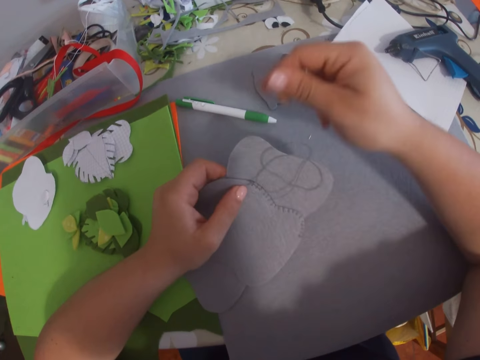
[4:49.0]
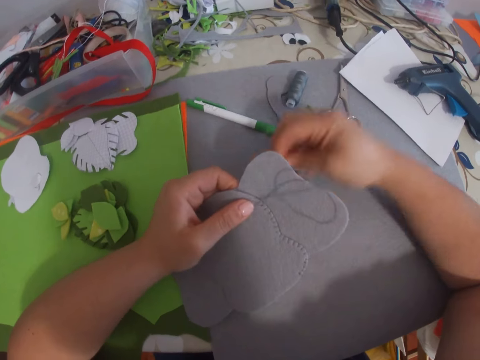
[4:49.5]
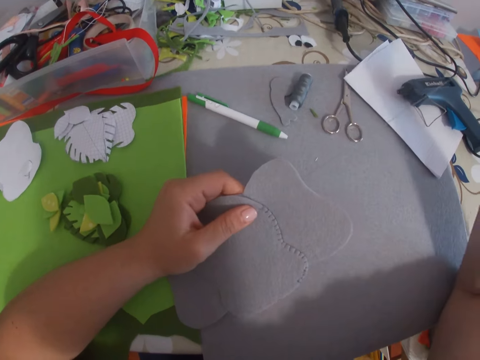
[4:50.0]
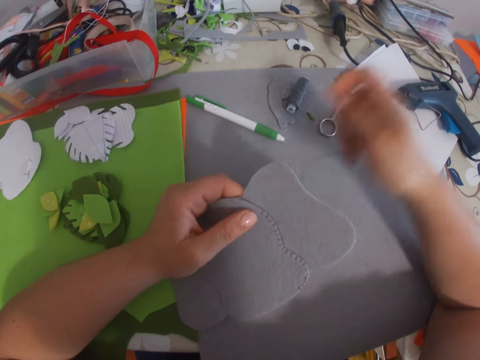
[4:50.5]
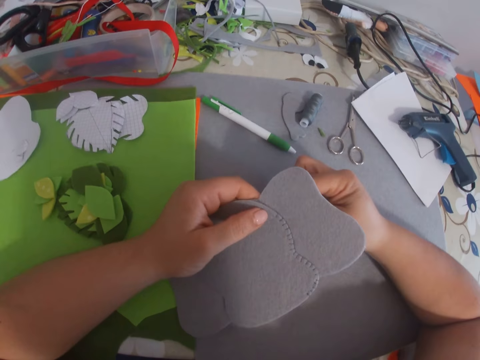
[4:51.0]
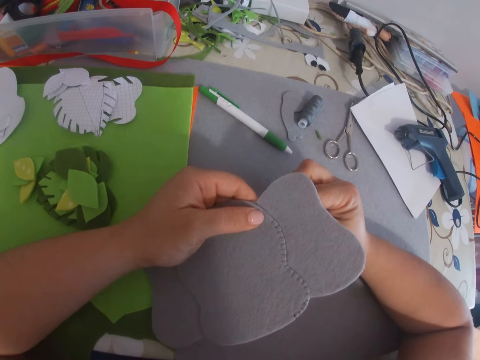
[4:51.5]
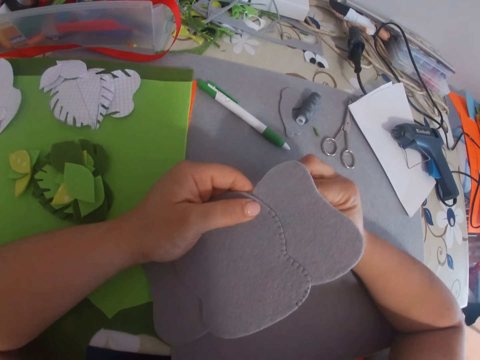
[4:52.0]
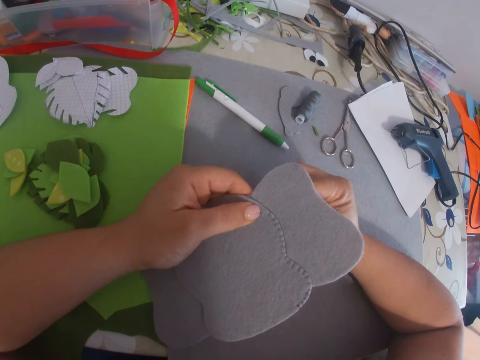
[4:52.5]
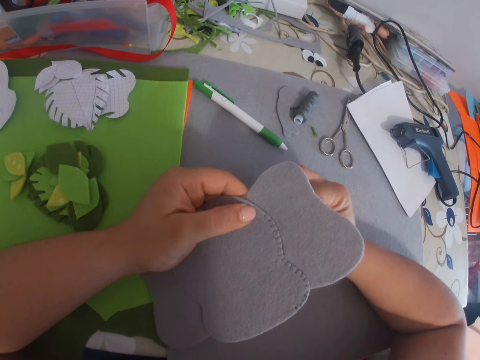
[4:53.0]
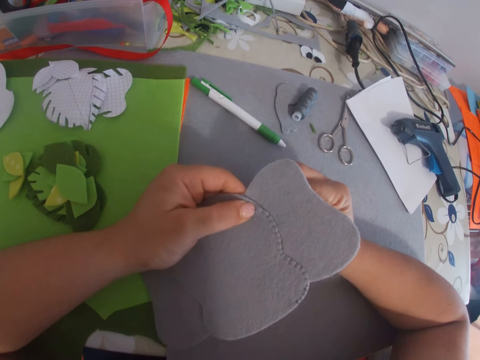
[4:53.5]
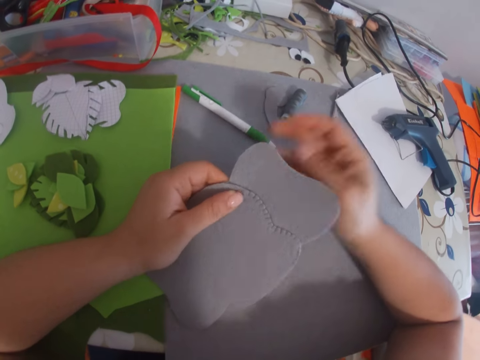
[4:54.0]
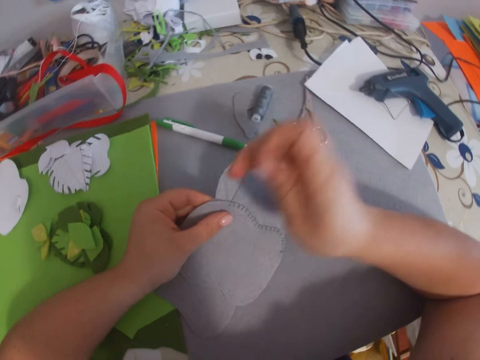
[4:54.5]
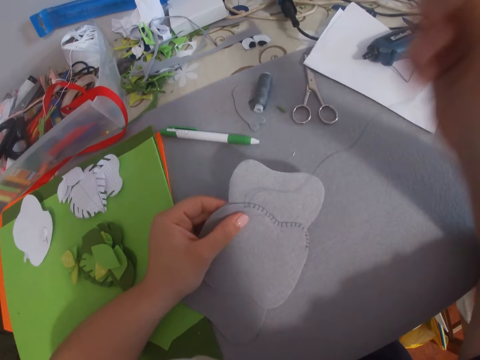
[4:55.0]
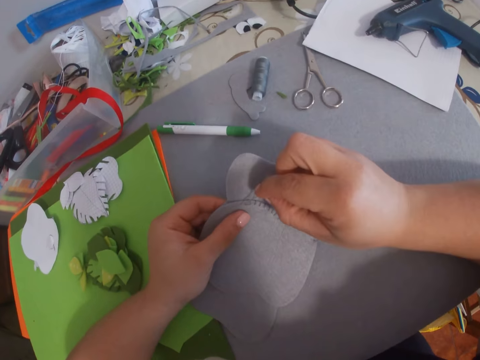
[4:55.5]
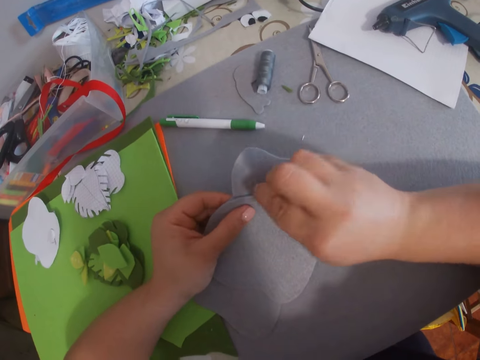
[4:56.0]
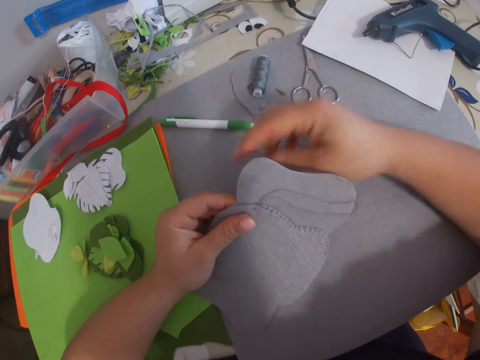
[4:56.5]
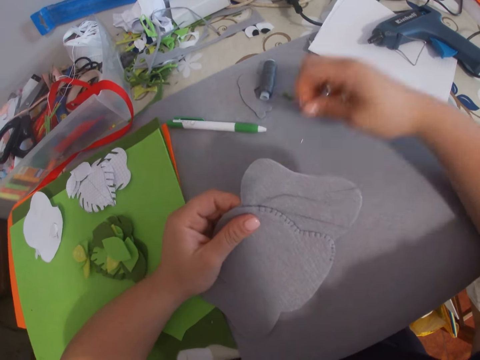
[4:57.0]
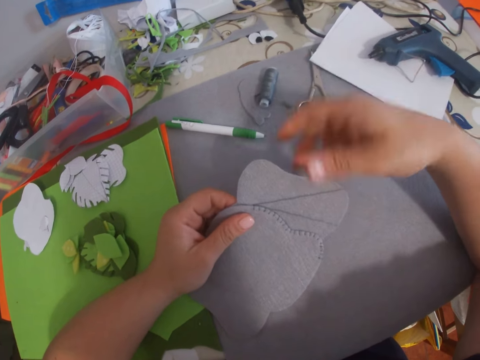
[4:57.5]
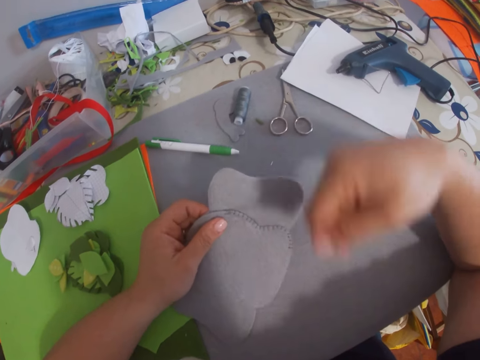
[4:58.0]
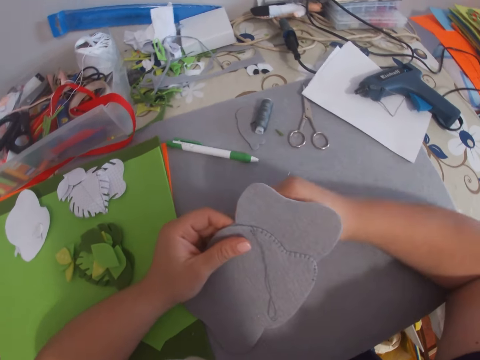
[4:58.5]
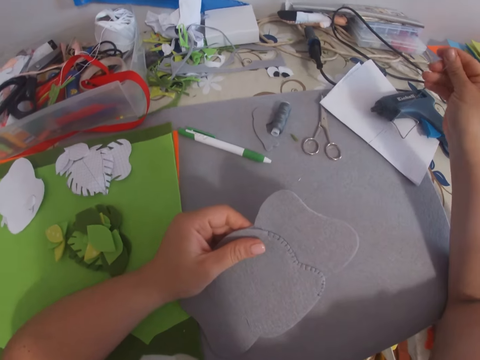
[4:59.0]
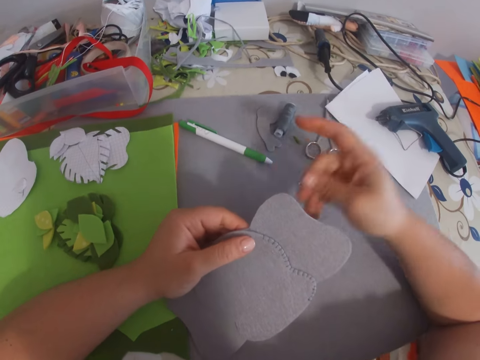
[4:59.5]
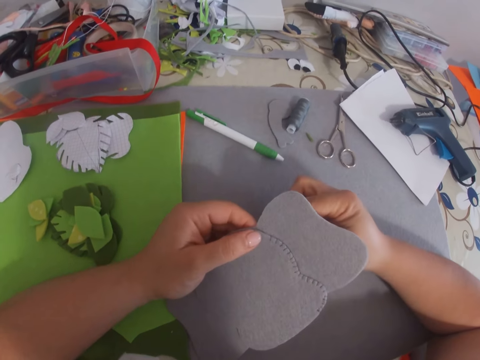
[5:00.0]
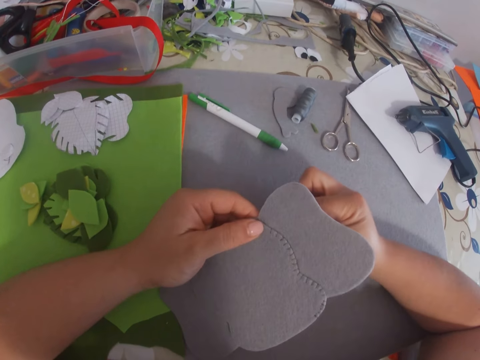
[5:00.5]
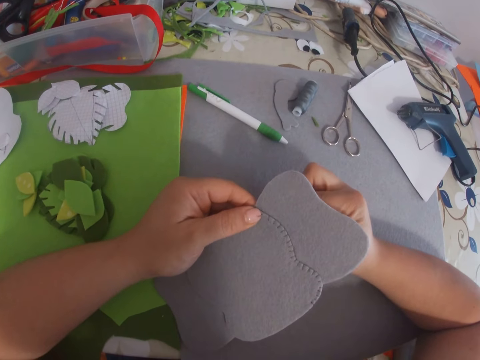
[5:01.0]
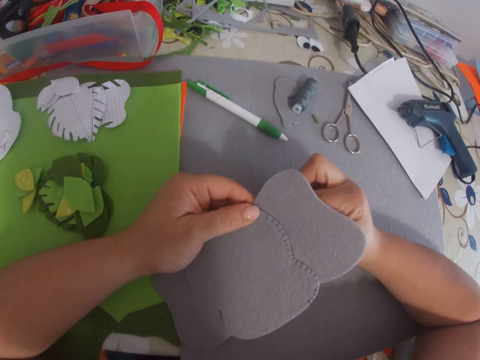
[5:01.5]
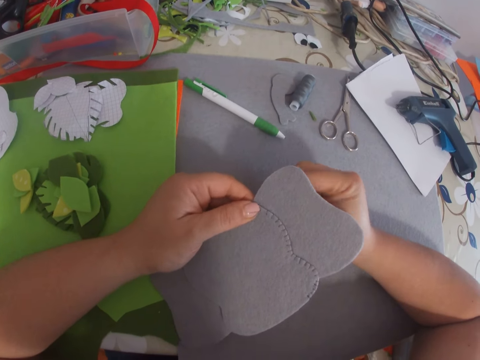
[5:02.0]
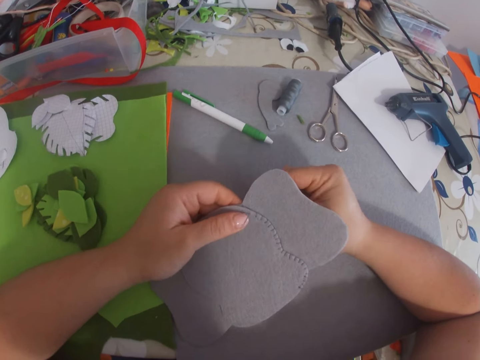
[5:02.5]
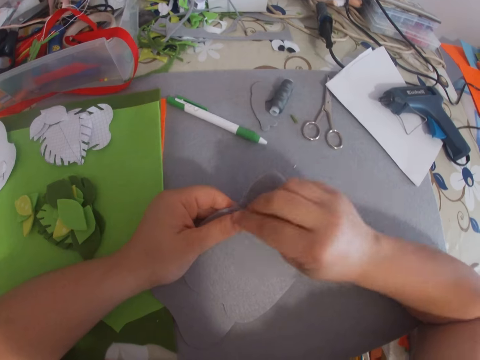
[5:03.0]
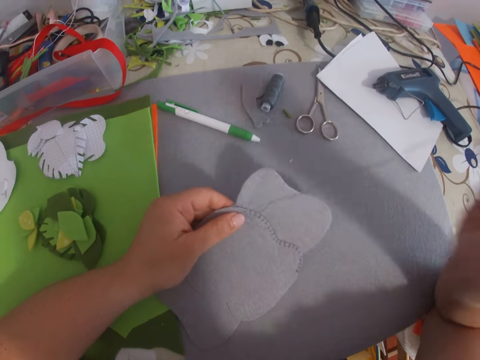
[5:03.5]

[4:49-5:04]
The camera wearer touches the piece of cloth. They straighten the thread. They stitch the piece of cloth.

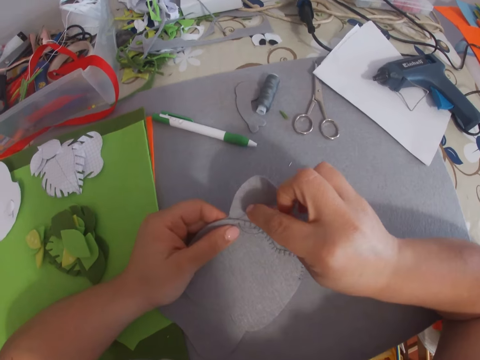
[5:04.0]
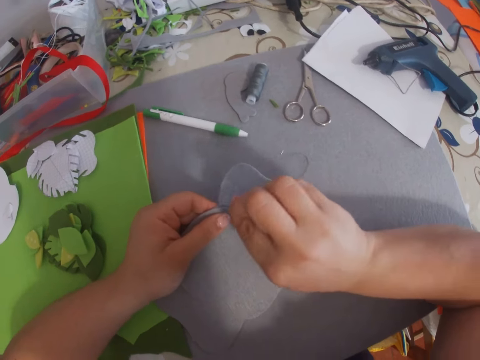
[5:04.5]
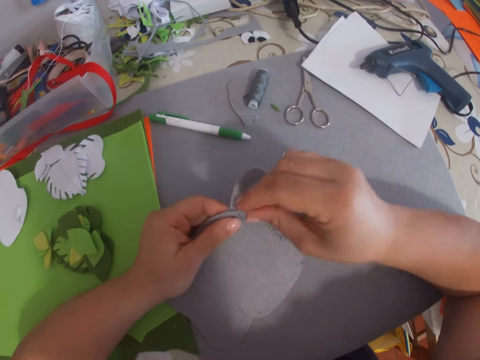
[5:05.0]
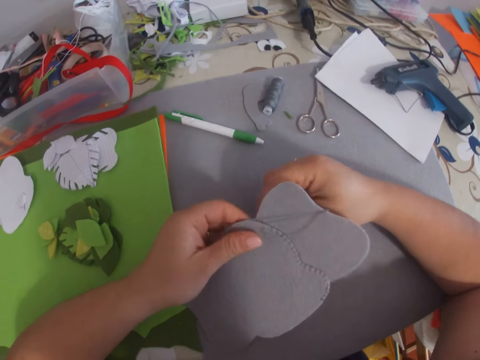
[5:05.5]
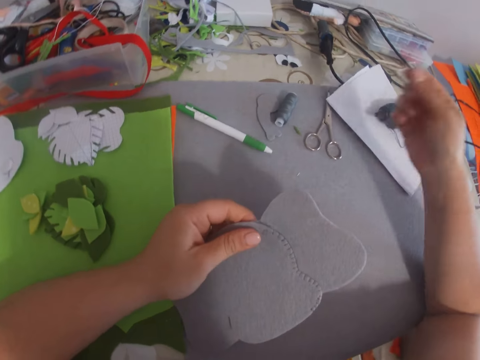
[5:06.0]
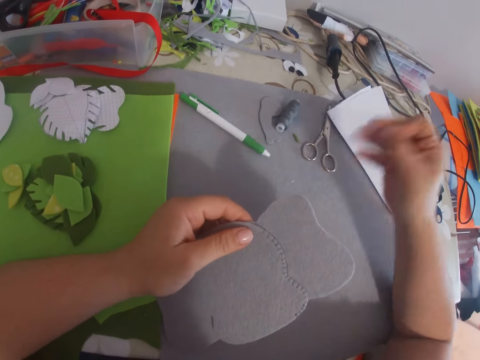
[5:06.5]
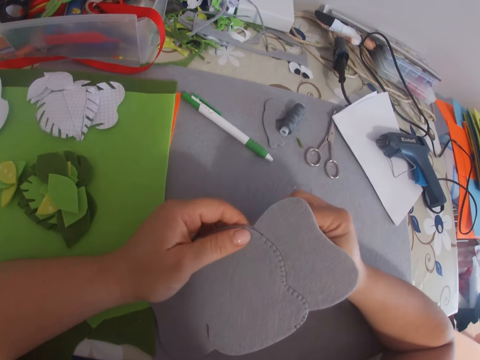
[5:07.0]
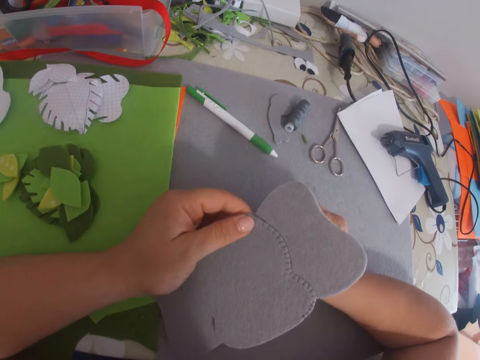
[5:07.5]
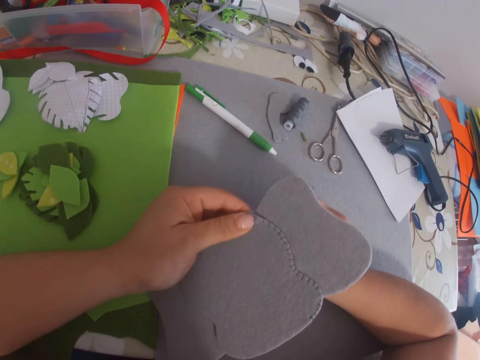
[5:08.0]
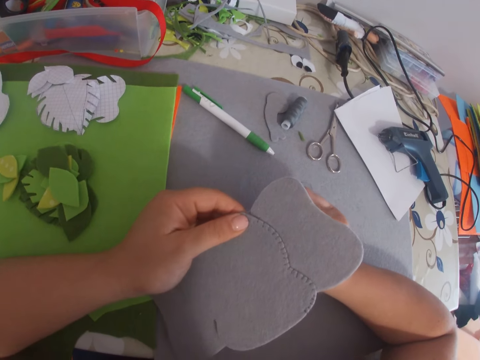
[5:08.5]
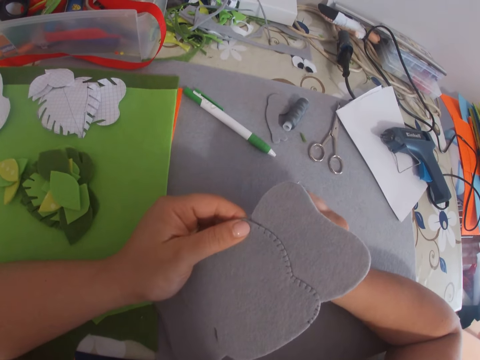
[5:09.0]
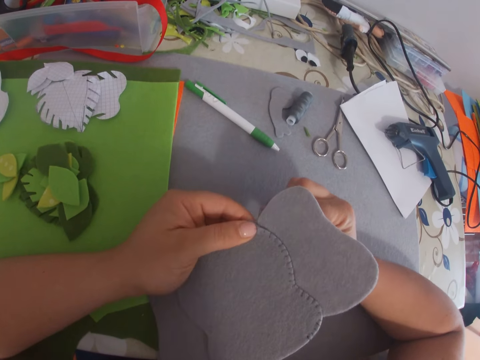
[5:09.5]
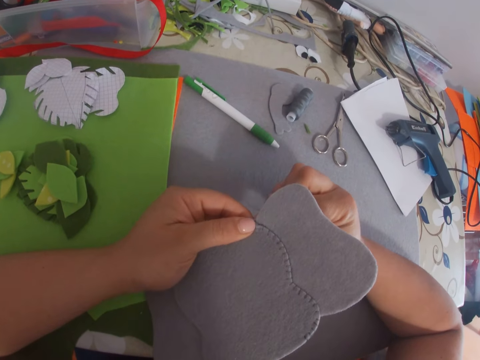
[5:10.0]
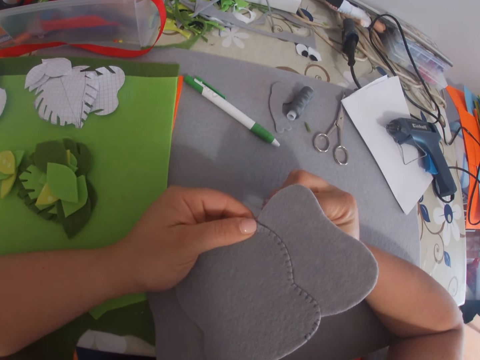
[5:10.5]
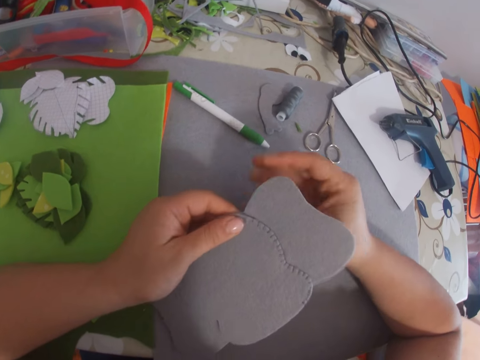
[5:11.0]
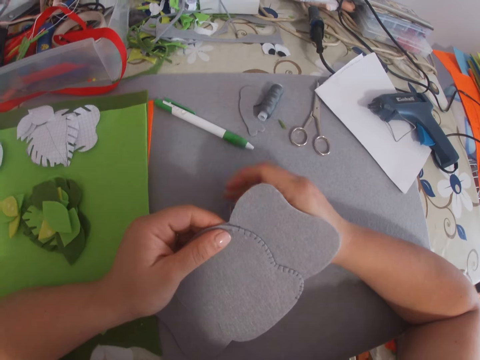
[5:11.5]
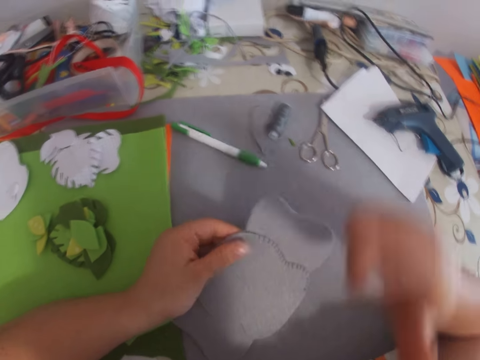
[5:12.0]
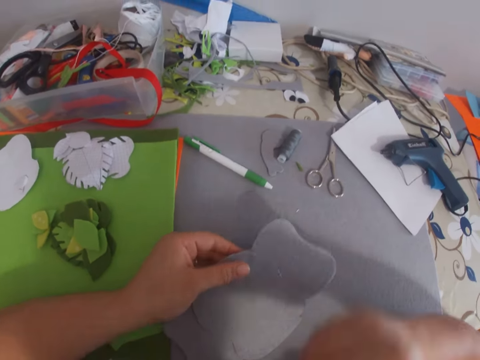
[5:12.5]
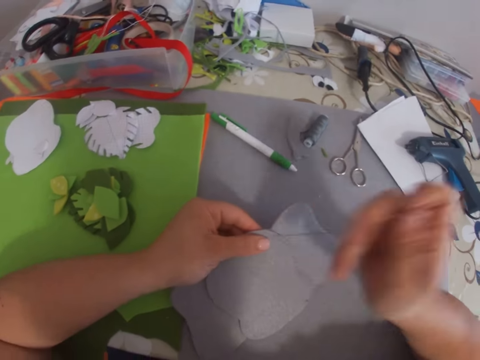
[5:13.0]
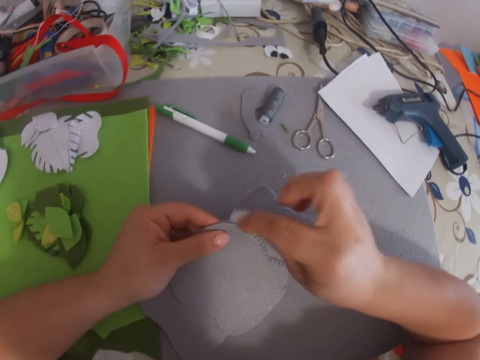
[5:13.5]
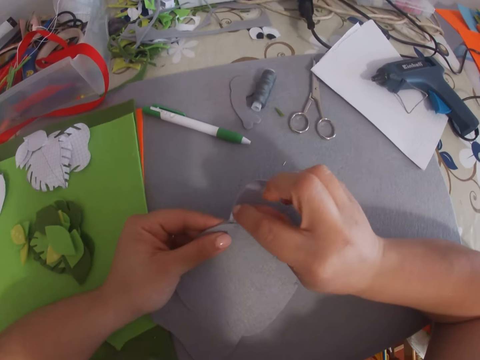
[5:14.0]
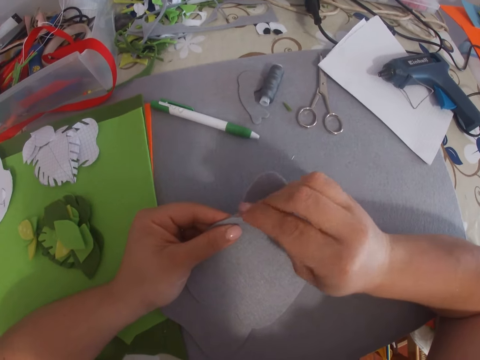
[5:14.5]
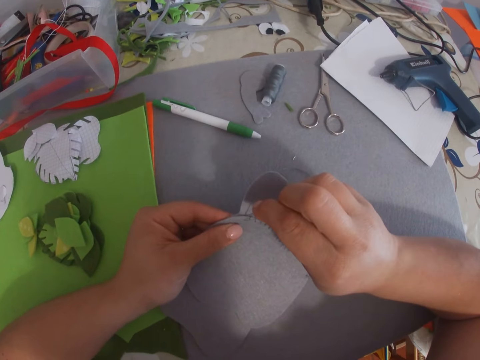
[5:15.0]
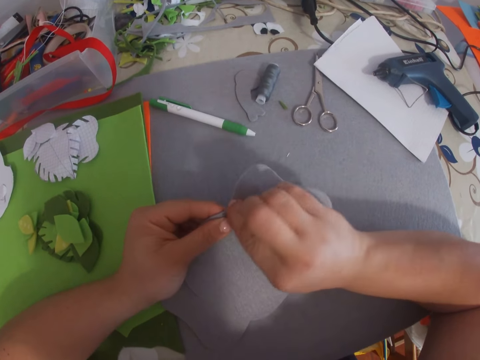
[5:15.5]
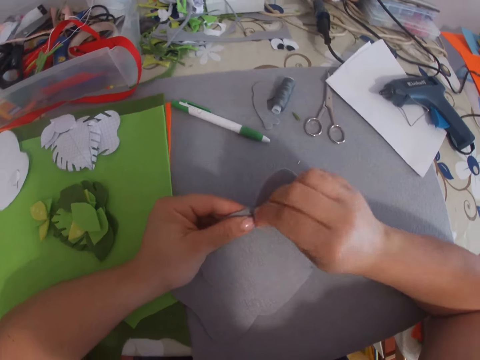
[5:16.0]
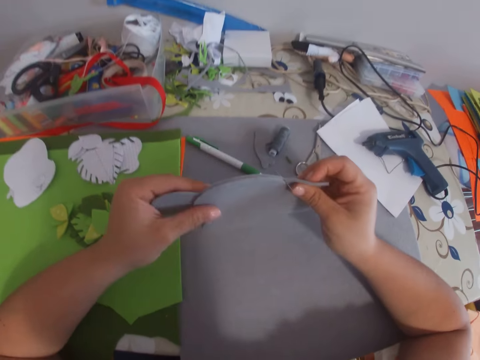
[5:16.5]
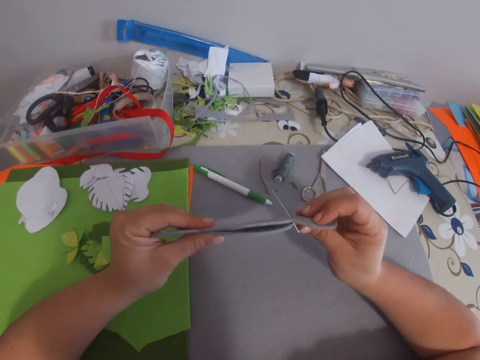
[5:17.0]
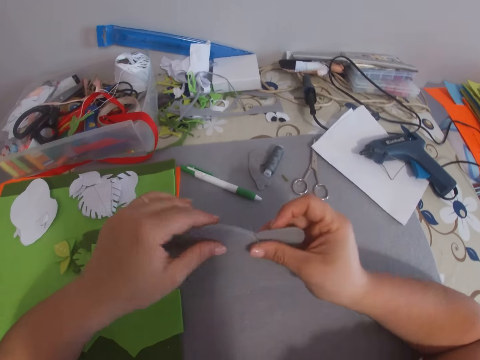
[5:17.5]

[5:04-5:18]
The camera wearer puts her right hand in her mouth. She sews the card boards together with a needle in her right hand. She lifts the piece of cloth. She adjusts the card boards with both hands.
